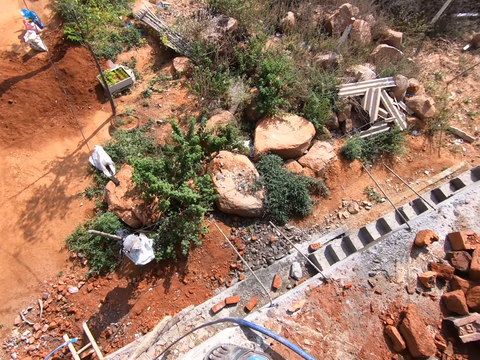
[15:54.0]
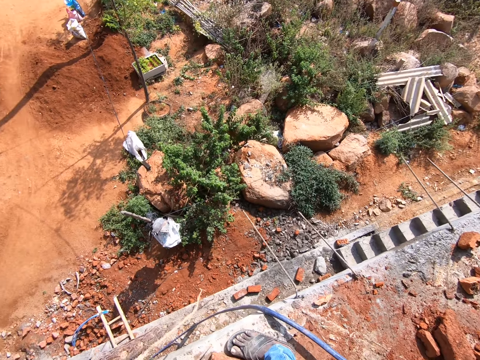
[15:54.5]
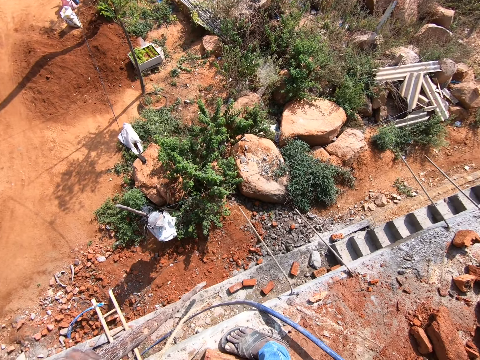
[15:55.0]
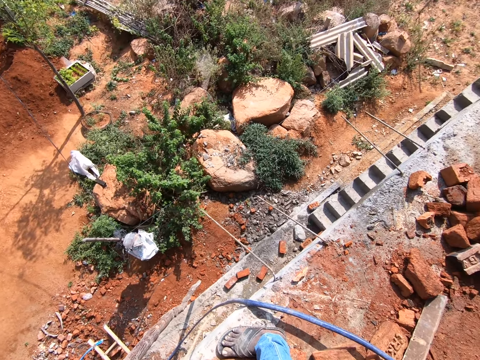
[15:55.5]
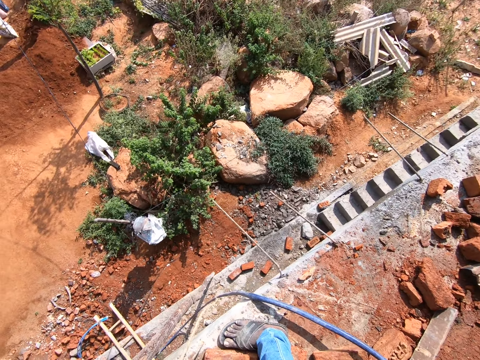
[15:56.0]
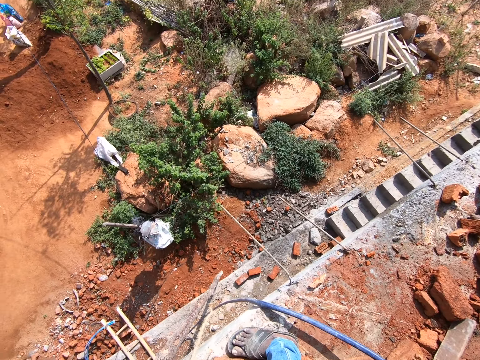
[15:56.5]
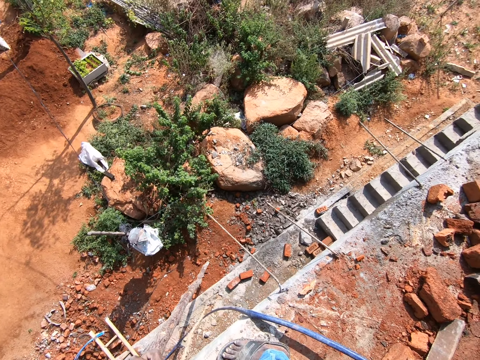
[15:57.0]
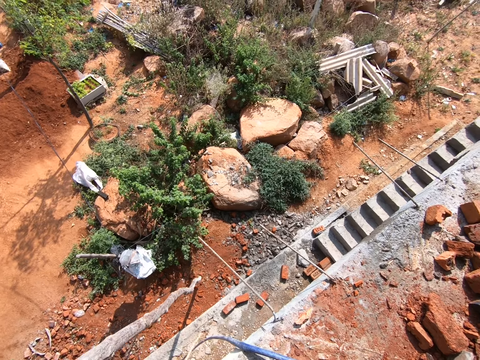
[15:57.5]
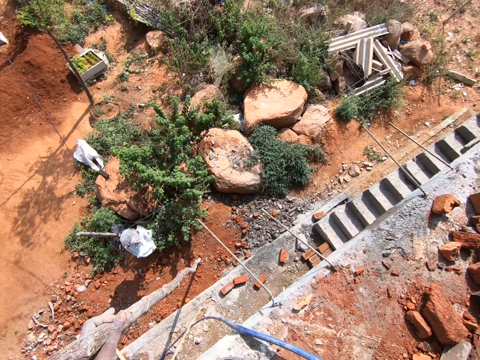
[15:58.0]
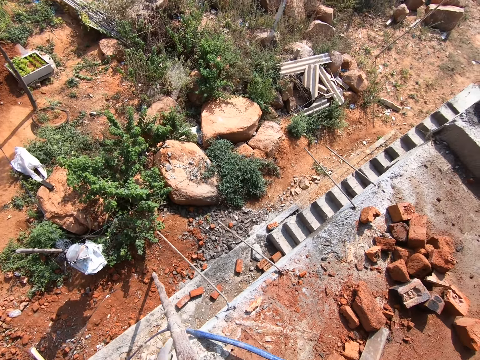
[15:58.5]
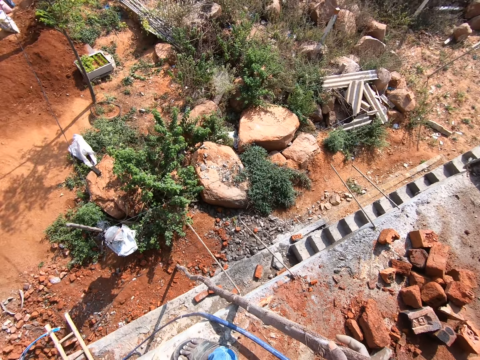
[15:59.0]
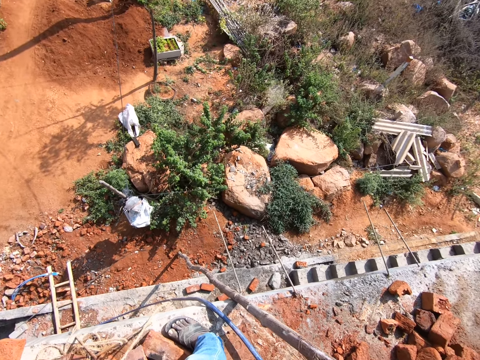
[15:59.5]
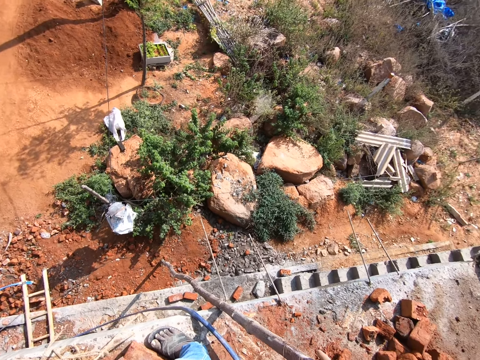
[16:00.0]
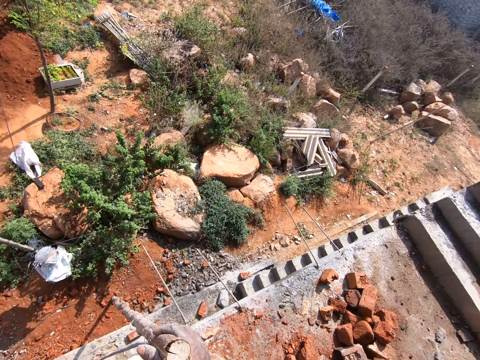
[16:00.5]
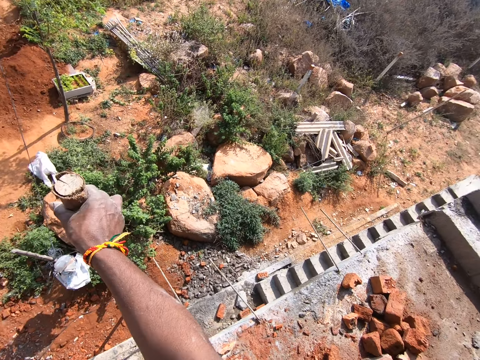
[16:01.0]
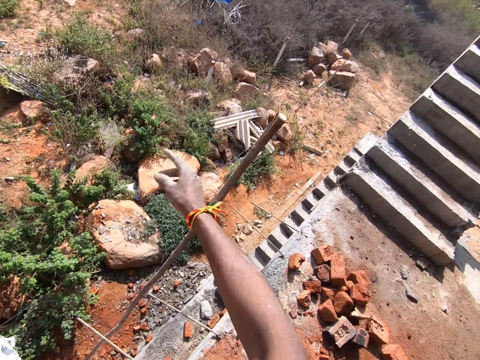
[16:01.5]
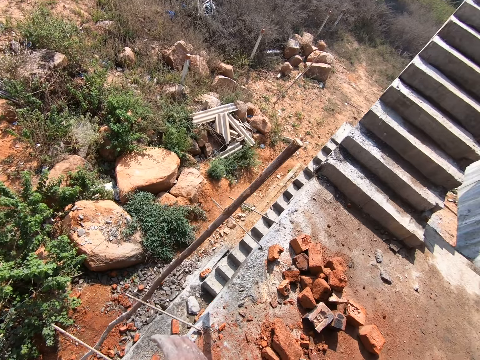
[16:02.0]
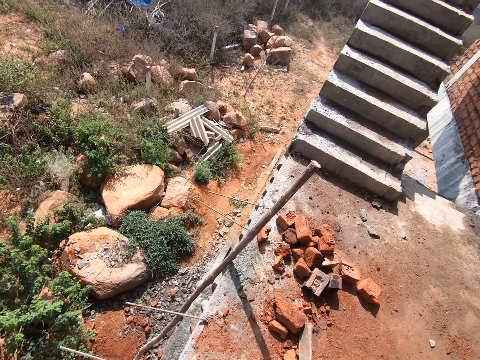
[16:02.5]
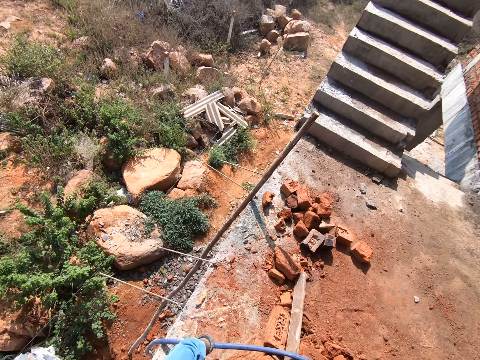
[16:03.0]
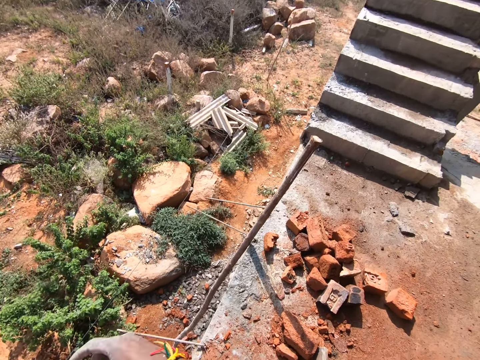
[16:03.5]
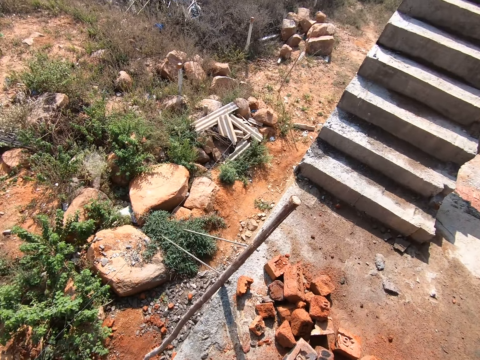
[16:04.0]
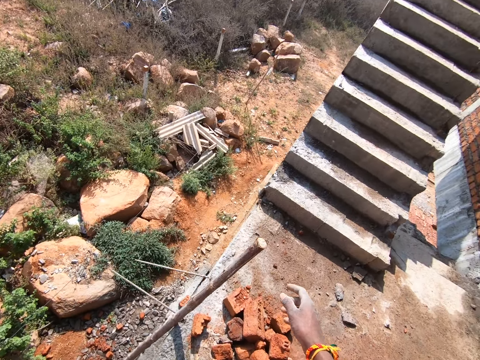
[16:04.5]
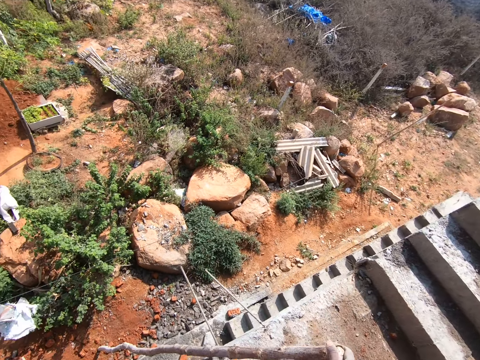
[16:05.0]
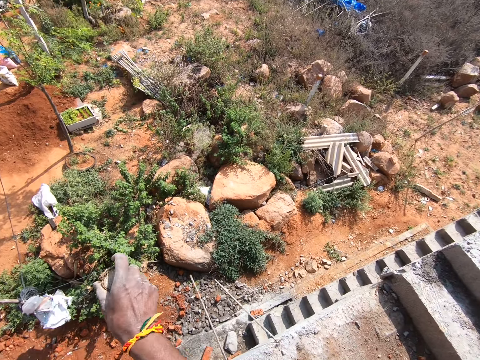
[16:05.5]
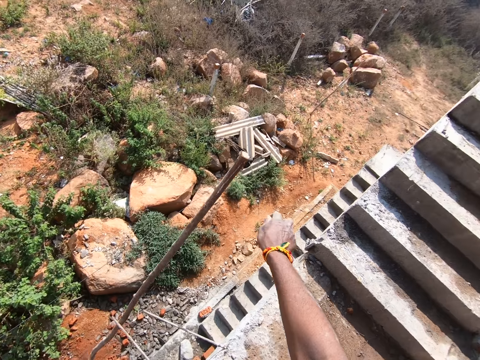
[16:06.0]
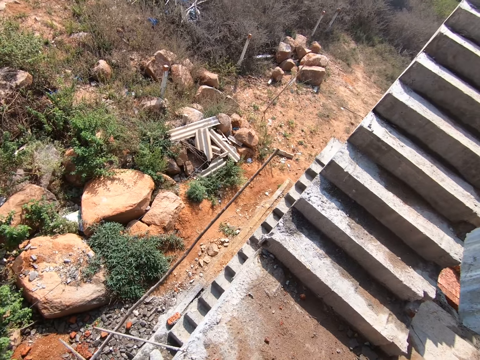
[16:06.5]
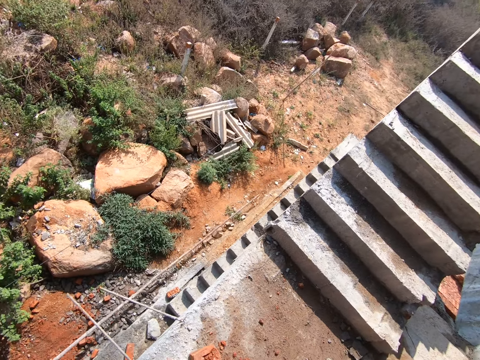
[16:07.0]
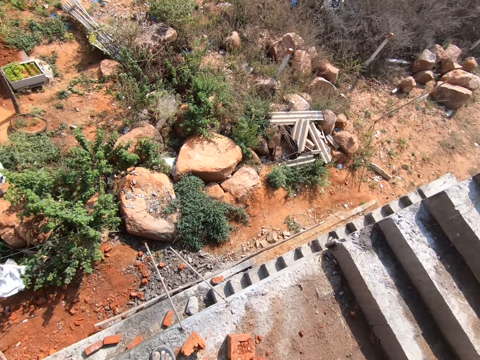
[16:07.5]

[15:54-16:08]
The camera wearer places the wood against the building. They look around. They push the wood. They throw the wood to the ground. They touch branches.

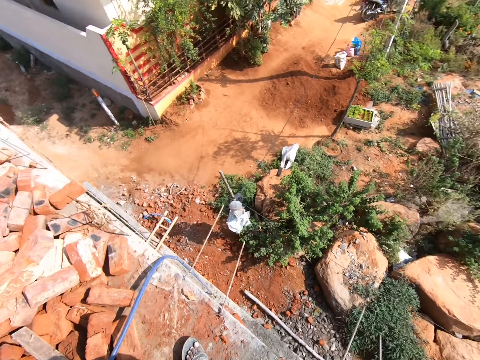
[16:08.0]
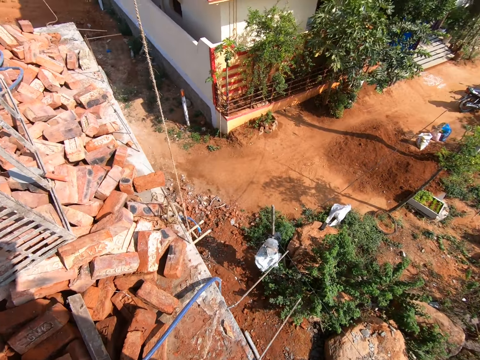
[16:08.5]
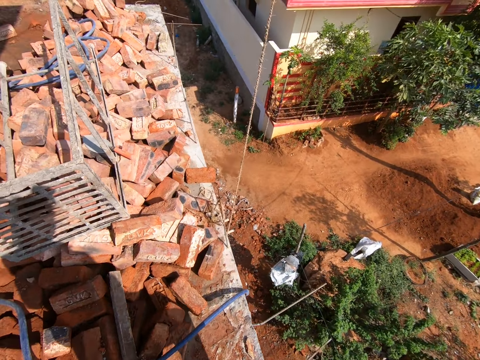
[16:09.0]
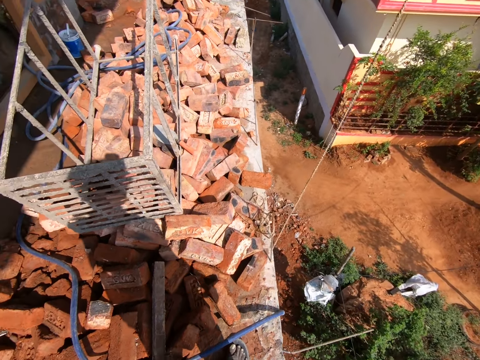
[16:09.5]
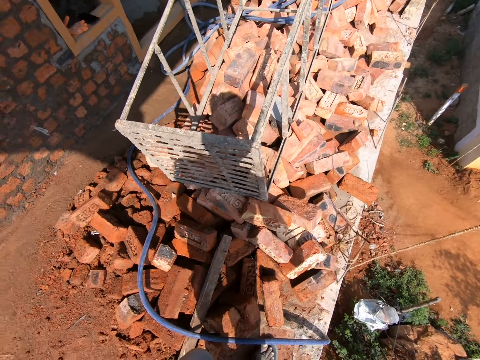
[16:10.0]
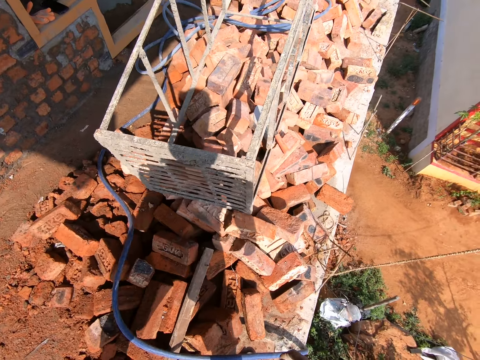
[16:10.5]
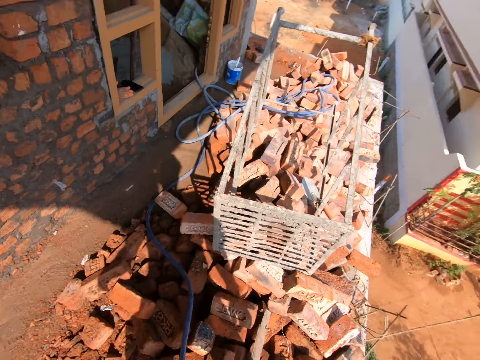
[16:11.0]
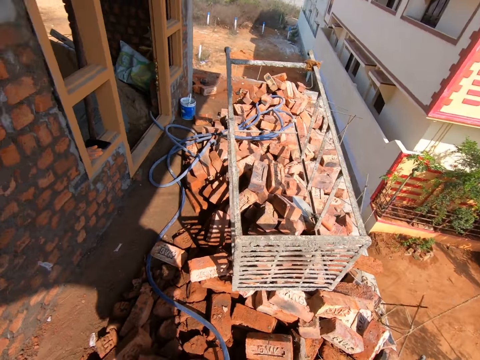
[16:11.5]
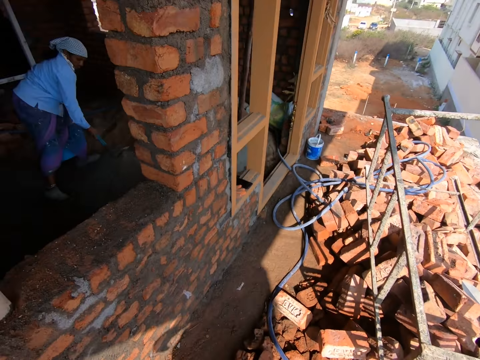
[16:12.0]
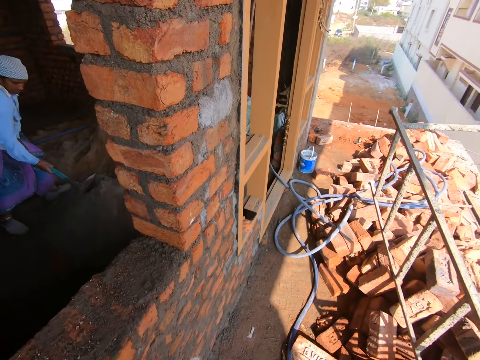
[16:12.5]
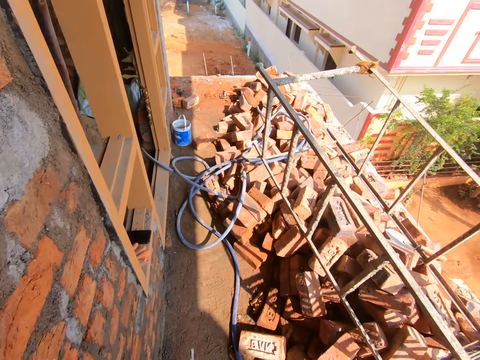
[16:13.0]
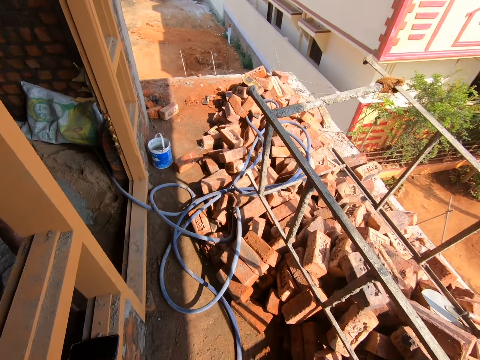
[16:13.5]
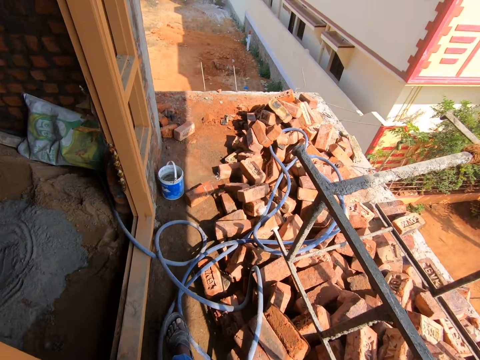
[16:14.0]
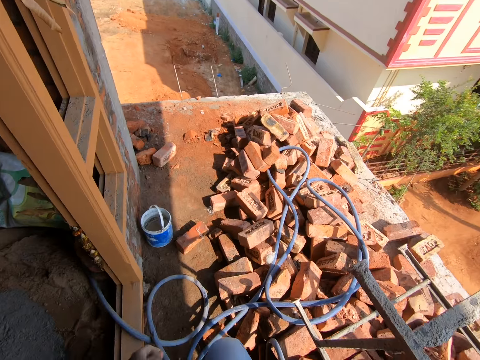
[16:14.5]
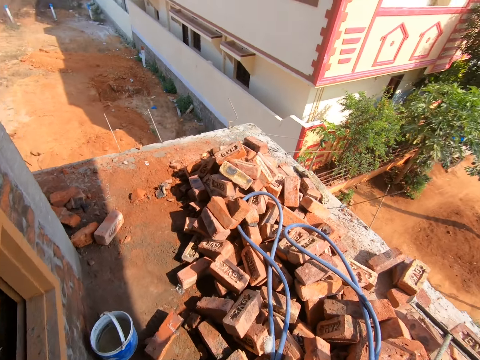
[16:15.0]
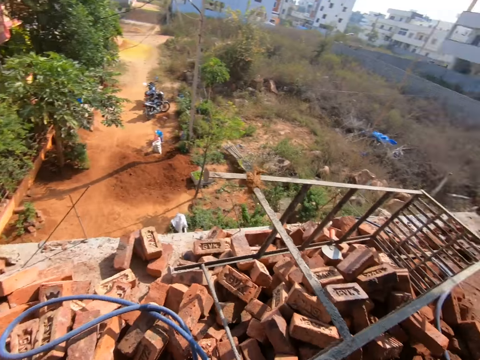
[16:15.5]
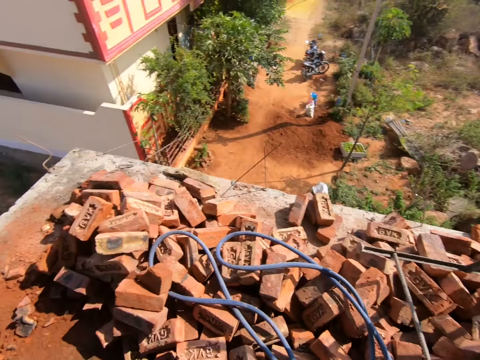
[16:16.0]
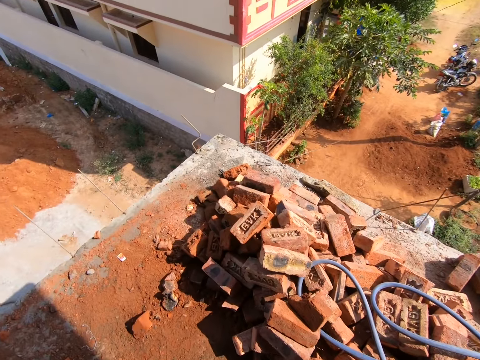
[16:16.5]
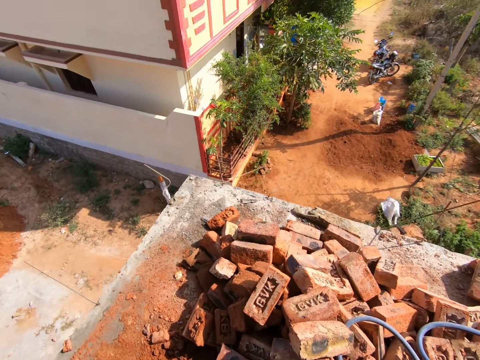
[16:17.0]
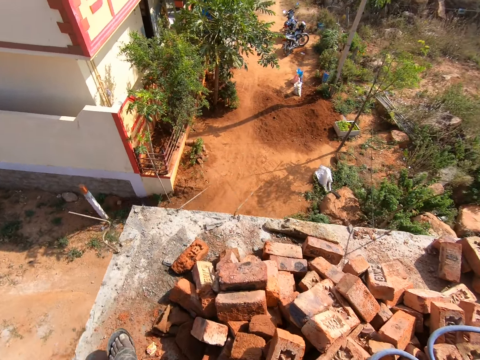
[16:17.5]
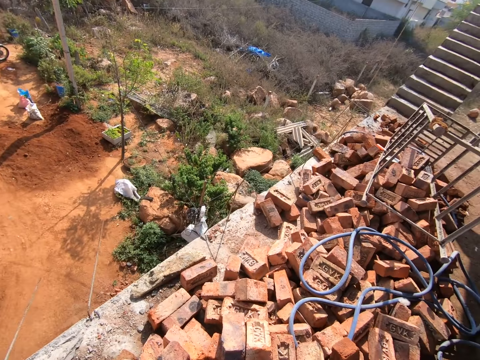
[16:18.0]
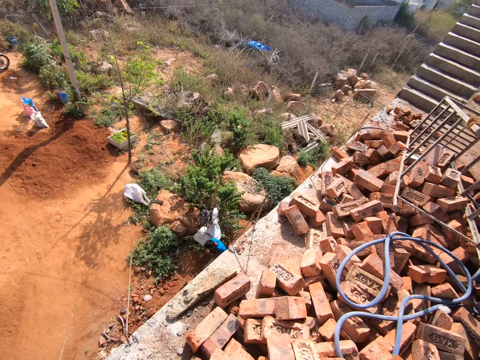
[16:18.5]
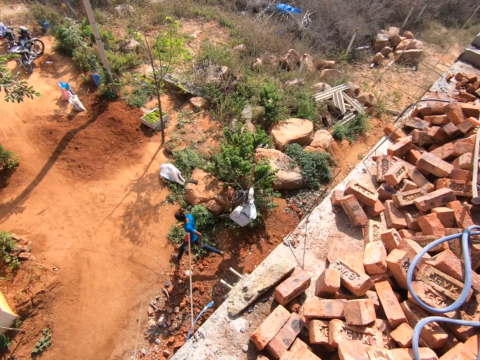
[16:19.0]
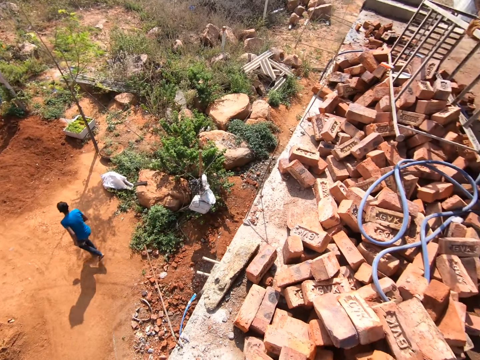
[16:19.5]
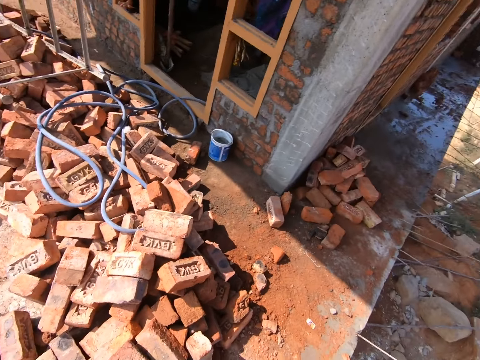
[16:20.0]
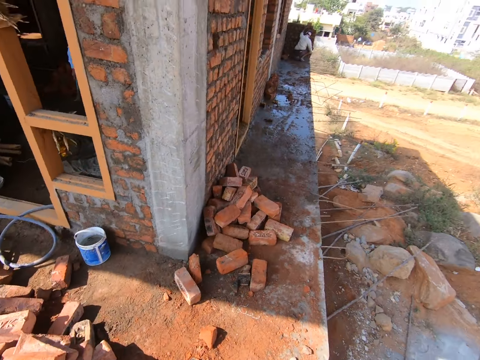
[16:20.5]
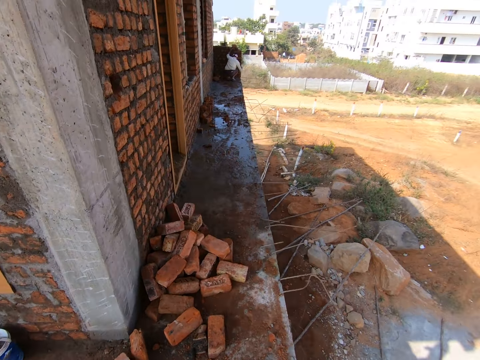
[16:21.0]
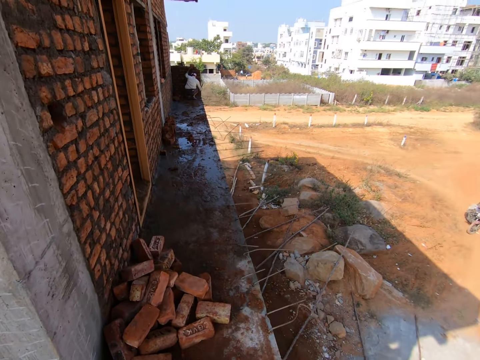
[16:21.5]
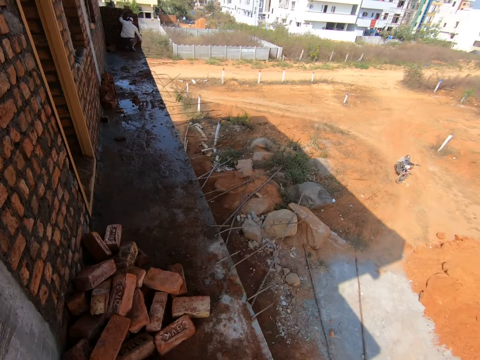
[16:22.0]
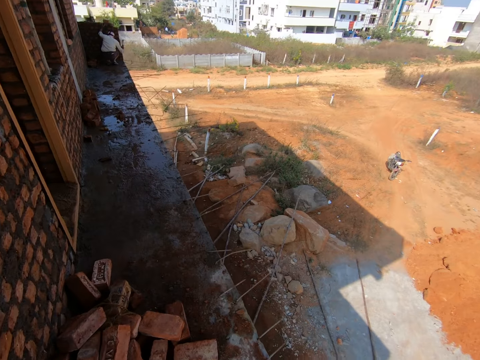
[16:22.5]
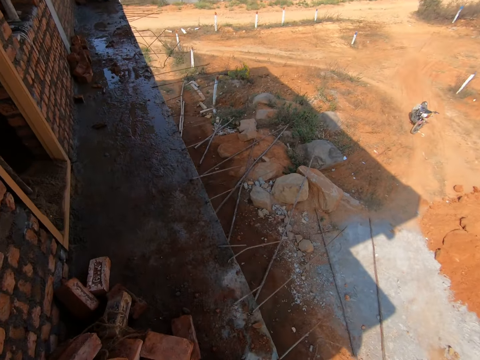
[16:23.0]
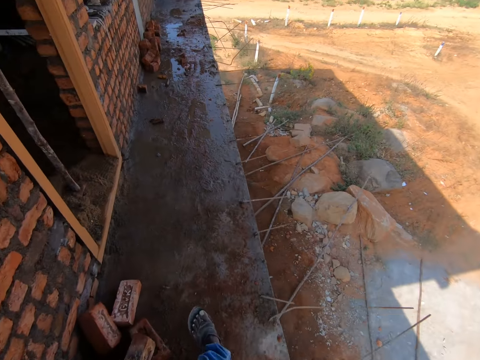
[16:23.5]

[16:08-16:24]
The camera wearer looks around. They walk around. They walk. They look around. They walk around.
